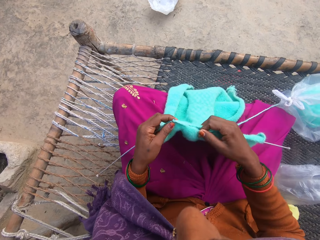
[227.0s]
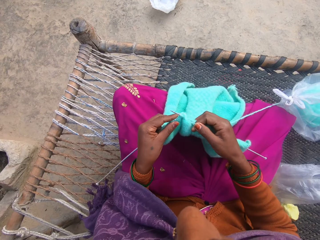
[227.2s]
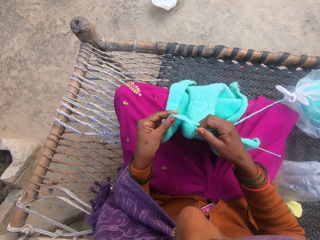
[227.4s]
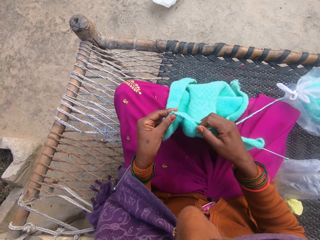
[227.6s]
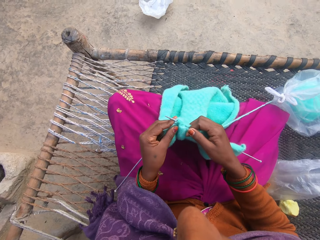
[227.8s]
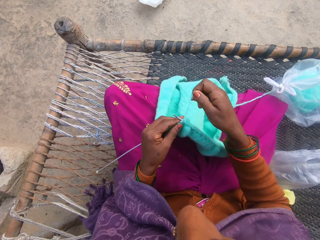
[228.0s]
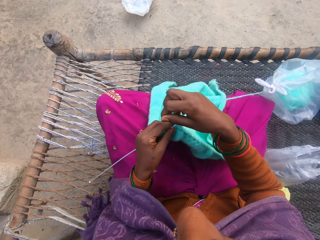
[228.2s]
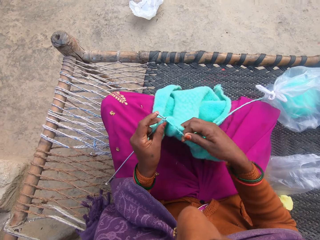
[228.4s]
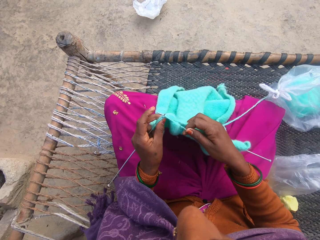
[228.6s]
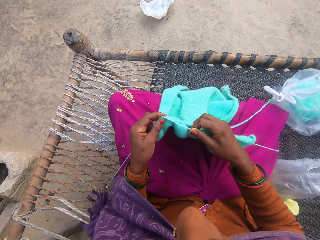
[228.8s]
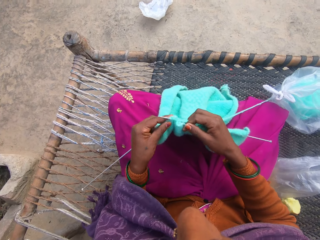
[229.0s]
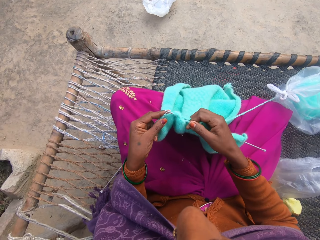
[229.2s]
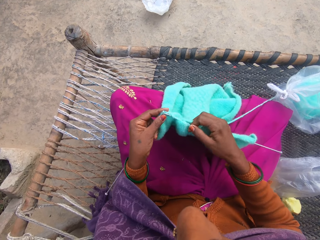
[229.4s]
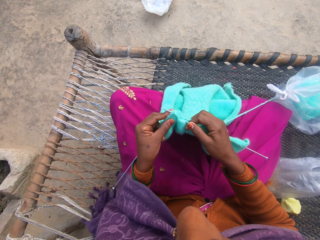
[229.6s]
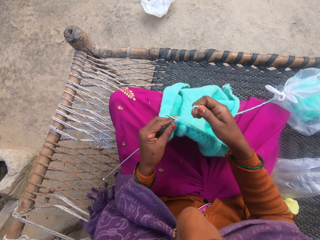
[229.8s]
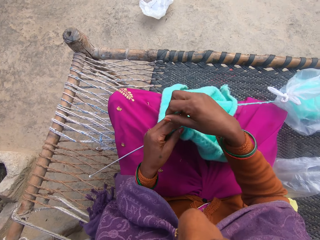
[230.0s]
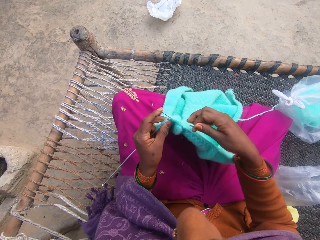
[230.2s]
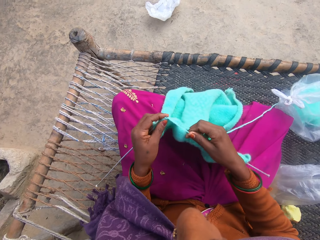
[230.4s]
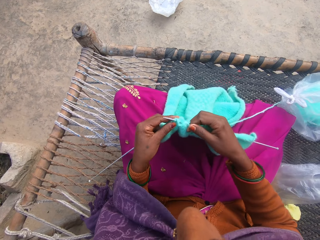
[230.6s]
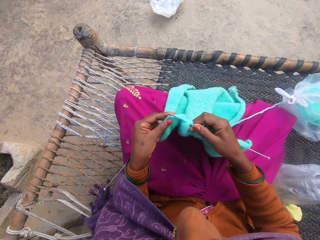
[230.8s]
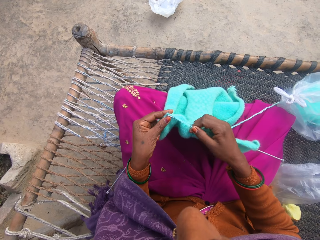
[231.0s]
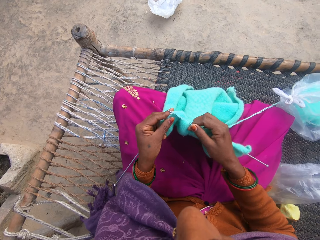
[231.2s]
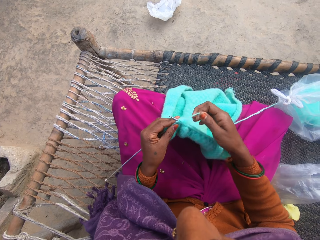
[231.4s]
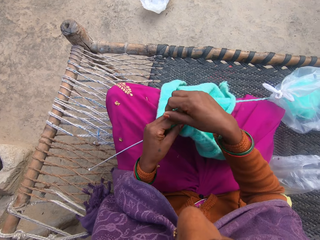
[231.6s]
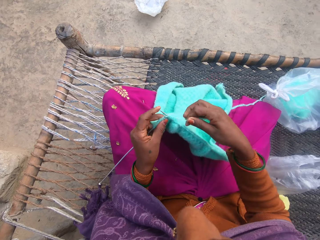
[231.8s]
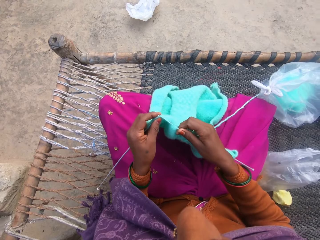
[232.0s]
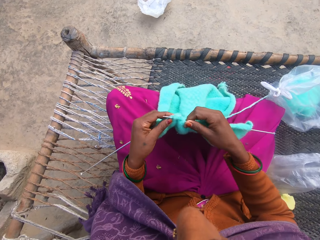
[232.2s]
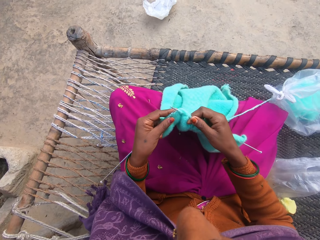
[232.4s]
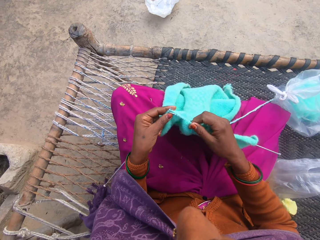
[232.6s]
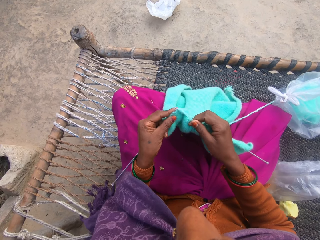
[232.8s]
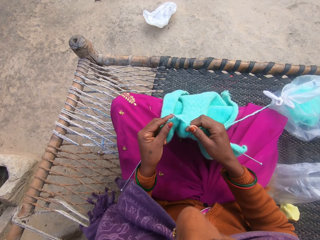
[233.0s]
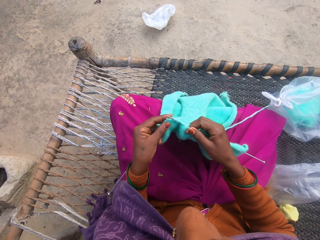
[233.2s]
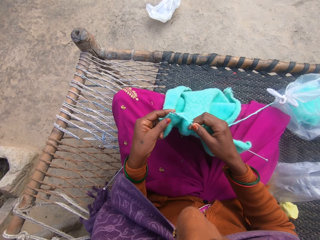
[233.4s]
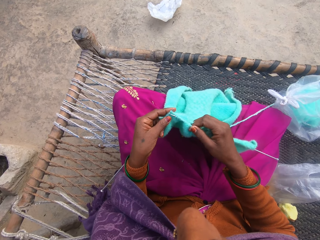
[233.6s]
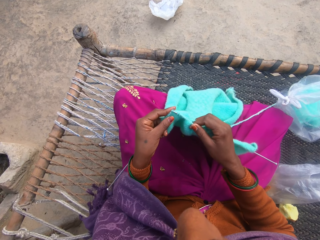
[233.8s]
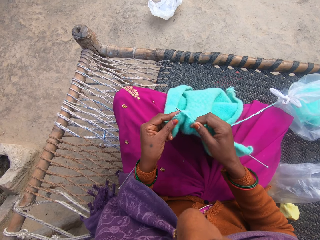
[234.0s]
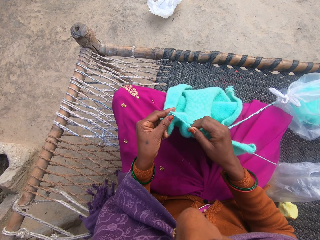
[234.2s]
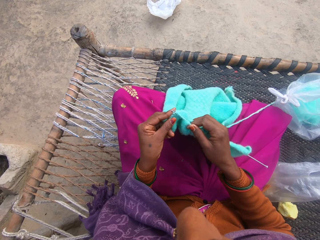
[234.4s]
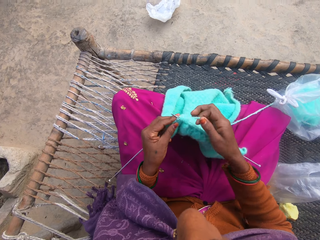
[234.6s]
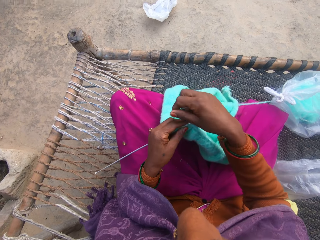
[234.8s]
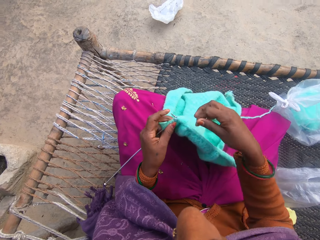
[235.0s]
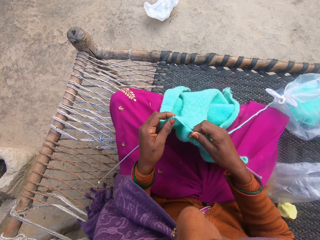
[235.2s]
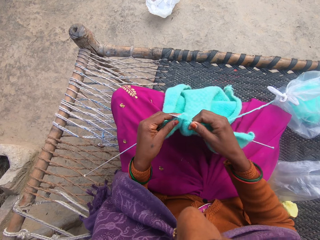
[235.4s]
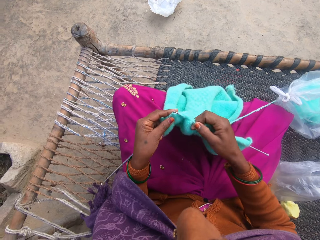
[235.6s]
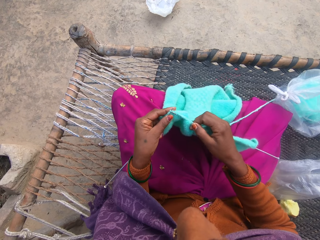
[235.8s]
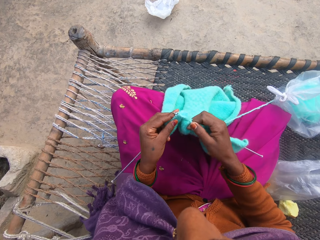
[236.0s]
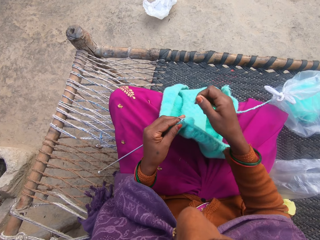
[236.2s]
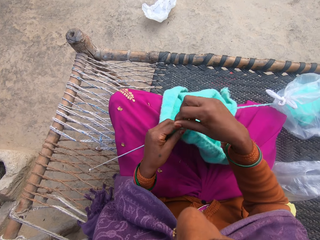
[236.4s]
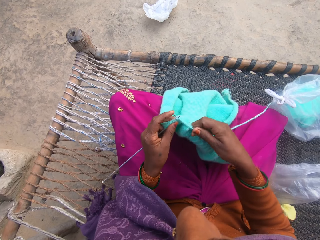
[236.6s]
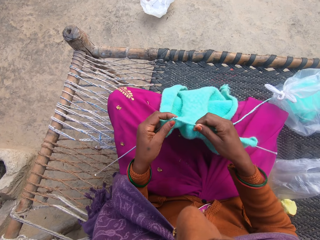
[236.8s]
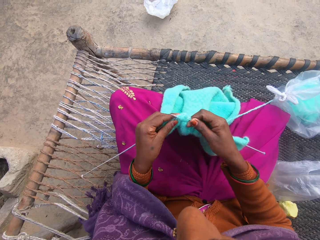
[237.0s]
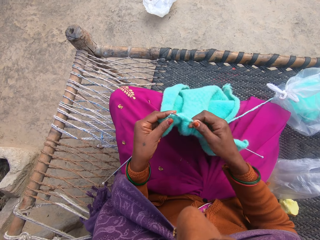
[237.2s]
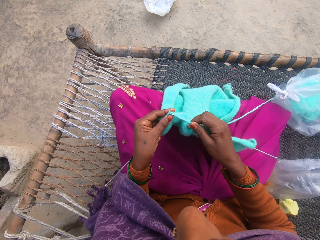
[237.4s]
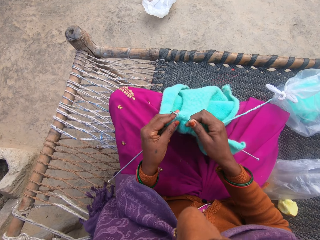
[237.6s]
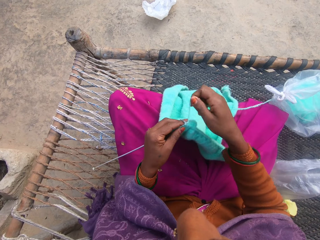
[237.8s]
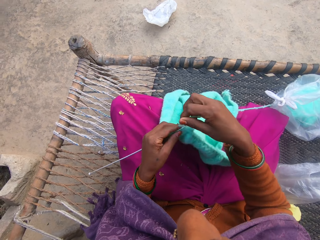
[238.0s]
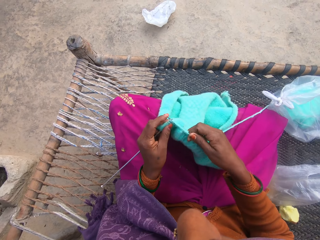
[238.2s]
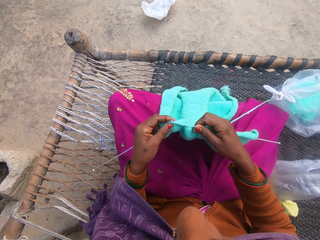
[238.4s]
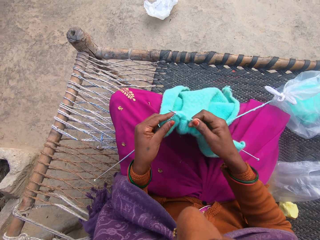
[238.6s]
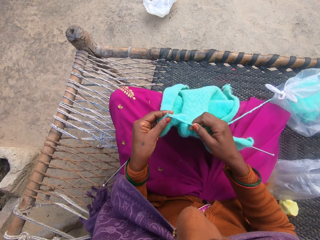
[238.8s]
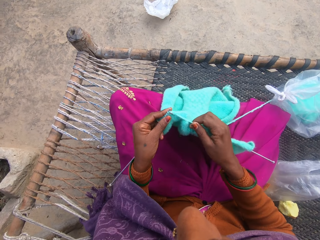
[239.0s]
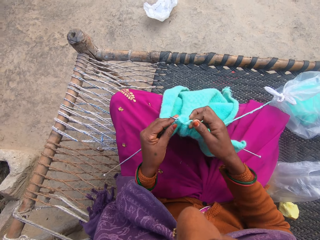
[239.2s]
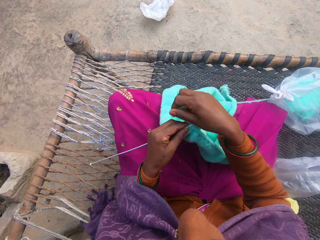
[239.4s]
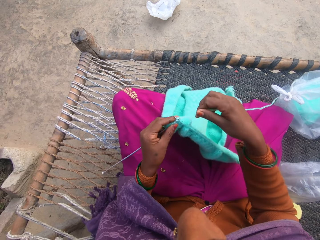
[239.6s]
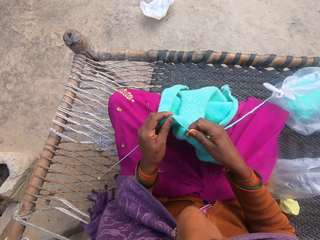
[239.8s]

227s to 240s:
The camera wearer rolls the string on the knitting needle. They knit the cloth. They roll the string on the knitting needle. They knit the cloth. They roll the string on the knitting needle. They knit the cloth.

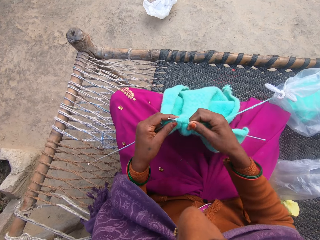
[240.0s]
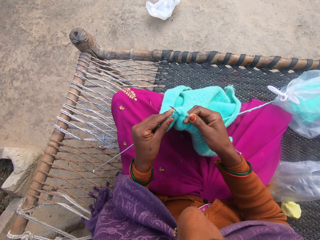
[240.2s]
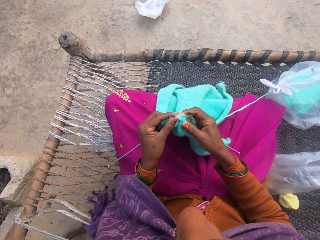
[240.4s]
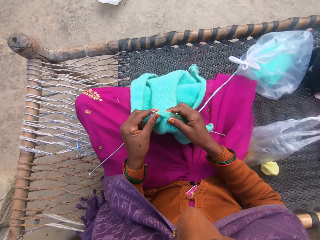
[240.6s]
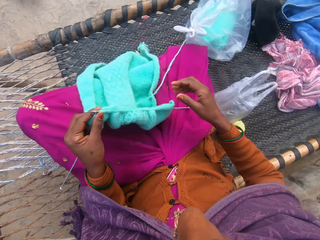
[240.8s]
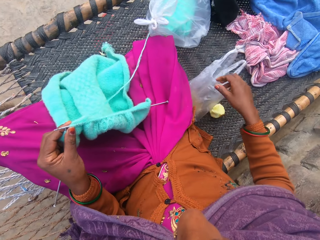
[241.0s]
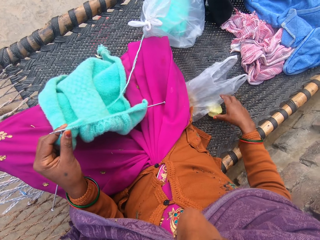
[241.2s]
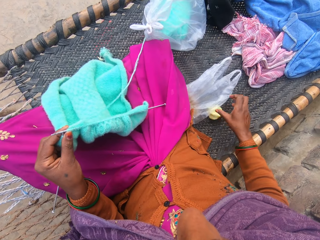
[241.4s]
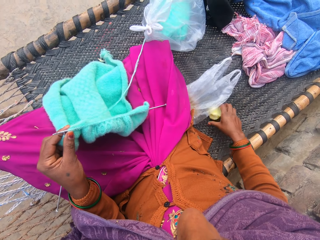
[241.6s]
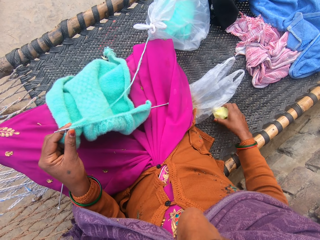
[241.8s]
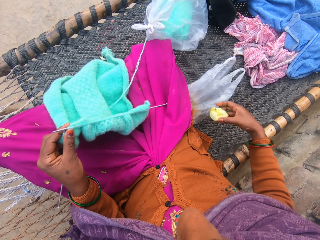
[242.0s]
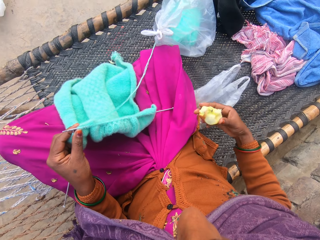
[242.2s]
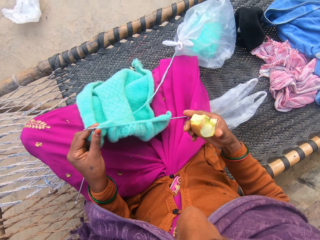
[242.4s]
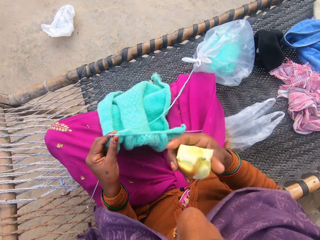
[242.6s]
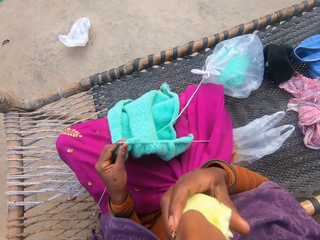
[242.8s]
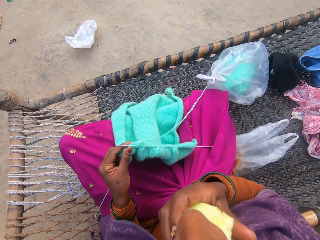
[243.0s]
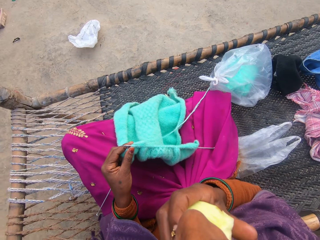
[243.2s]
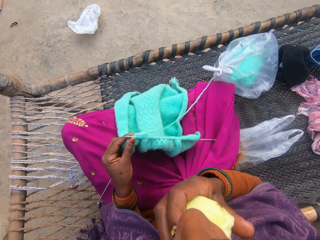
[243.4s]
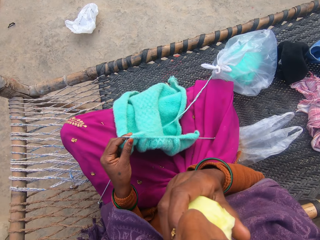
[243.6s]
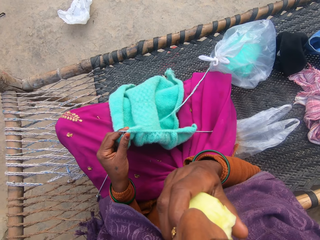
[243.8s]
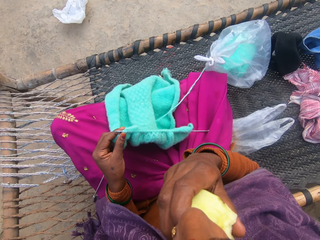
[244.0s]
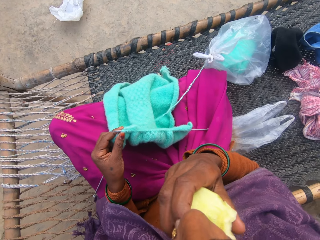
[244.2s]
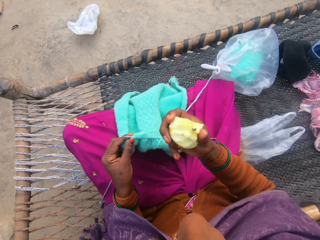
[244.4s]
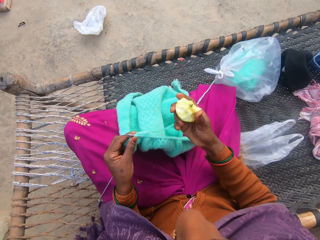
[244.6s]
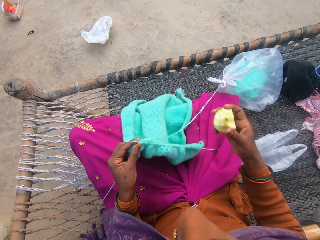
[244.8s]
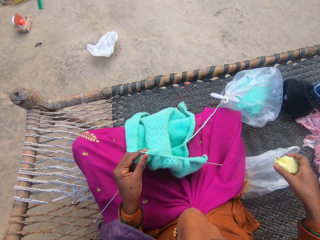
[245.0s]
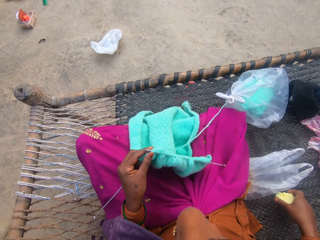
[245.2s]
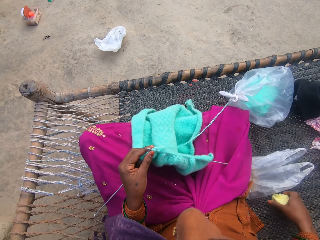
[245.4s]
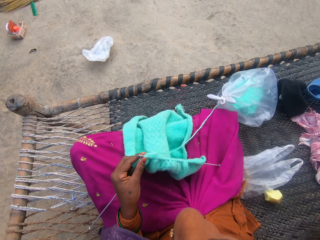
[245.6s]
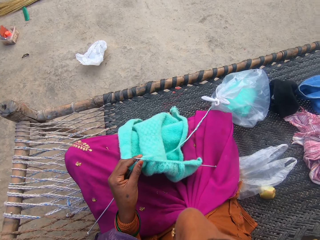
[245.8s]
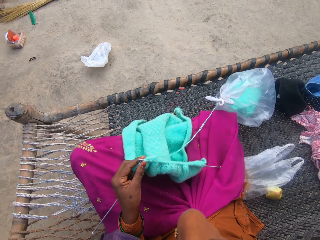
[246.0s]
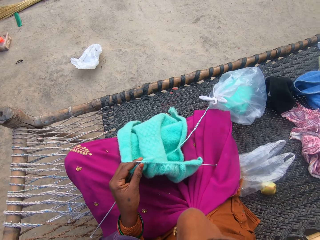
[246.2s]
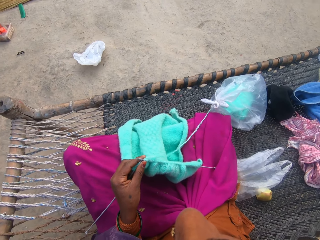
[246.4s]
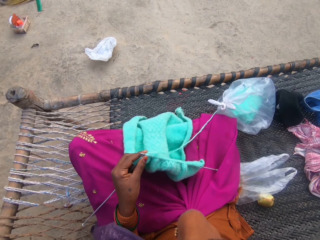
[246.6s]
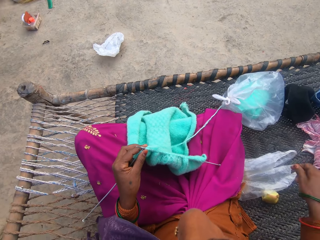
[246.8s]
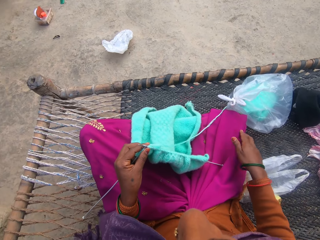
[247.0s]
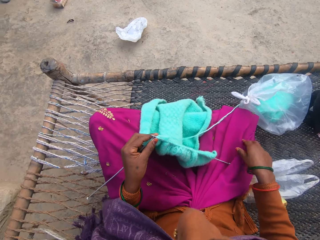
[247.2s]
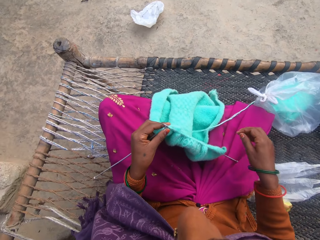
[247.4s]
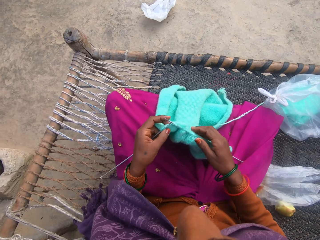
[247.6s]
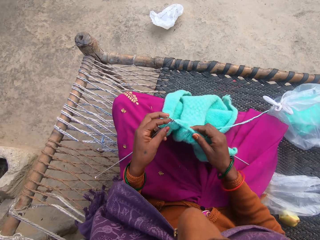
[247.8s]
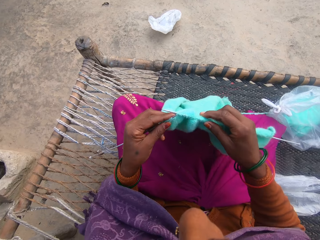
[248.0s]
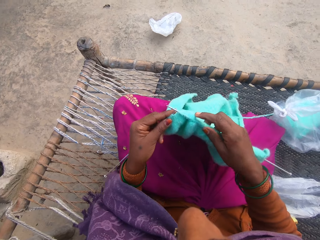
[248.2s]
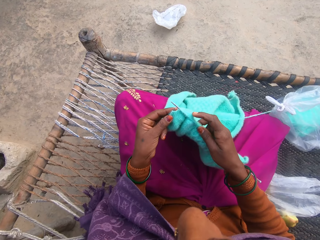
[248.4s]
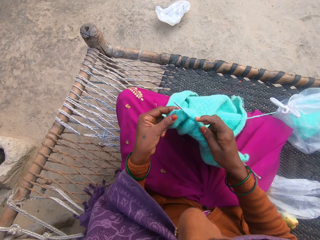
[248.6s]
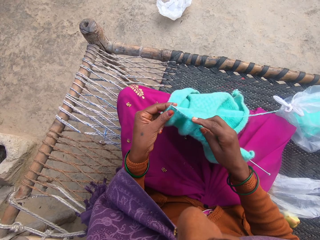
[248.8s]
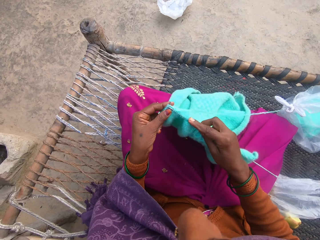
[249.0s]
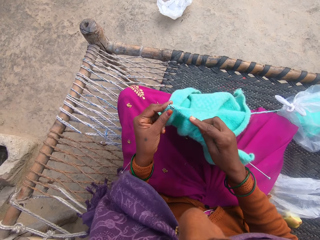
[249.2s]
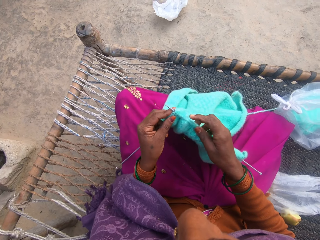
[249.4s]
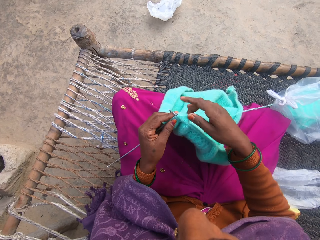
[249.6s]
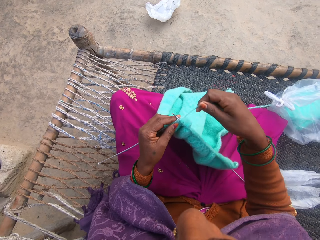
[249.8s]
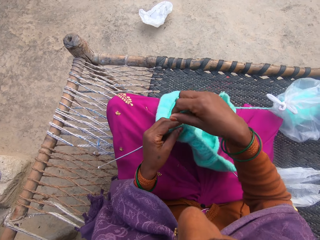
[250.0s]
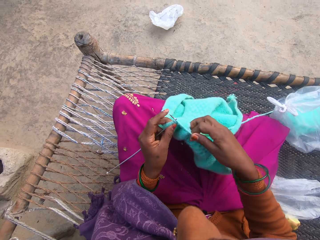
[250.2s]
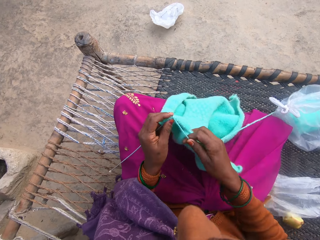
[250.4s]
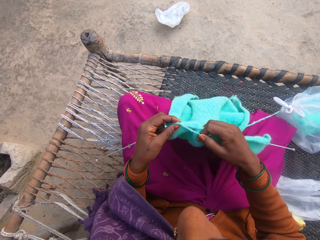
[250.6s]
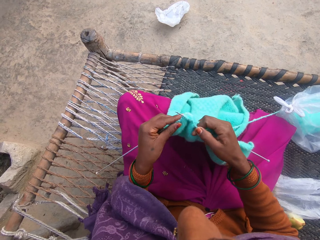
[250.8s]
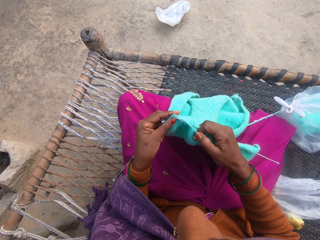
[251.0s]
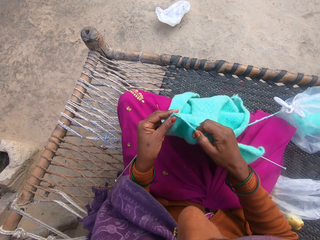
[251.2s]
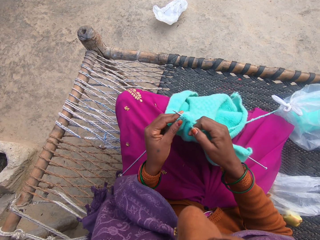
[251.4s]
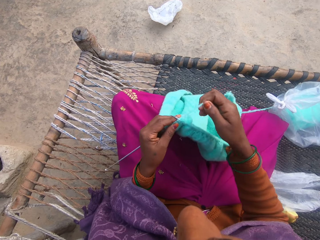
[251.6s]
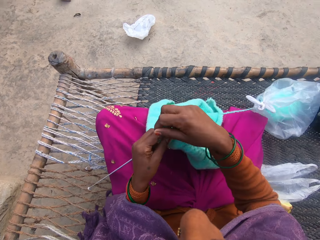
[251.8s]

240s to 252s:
The camera wearer picks the apple from the charpoy. They eat the apple. They return the apple to the charpoy. They knit with thread from a yarn on the charpoy. They roll the string on the knitting needle. They knit the cloth.
